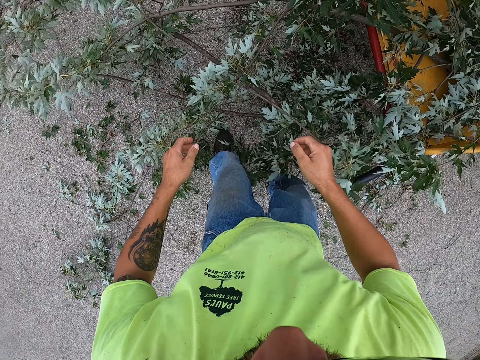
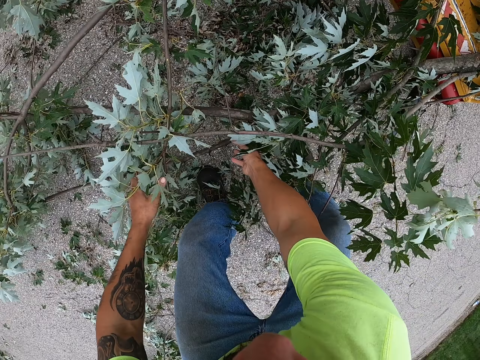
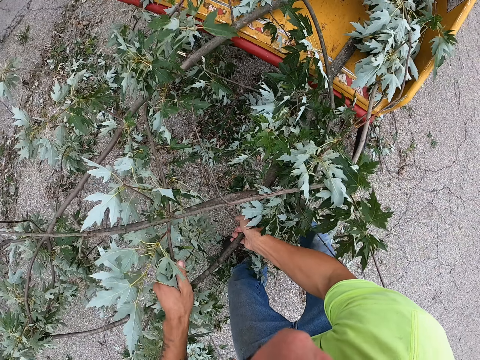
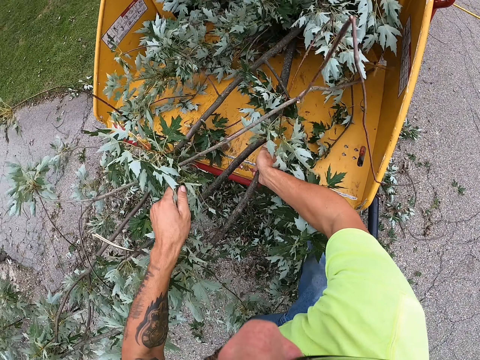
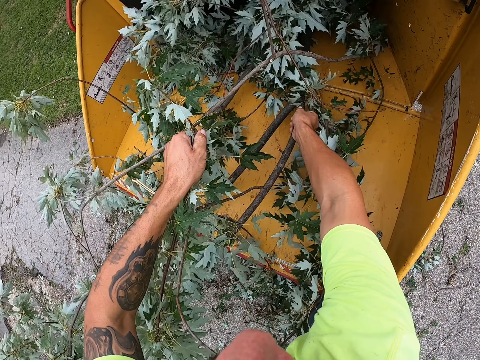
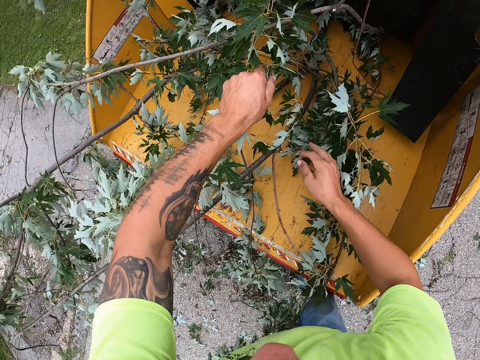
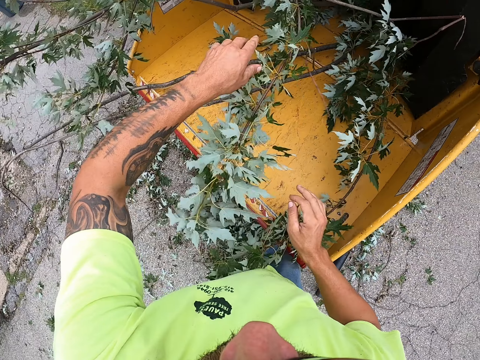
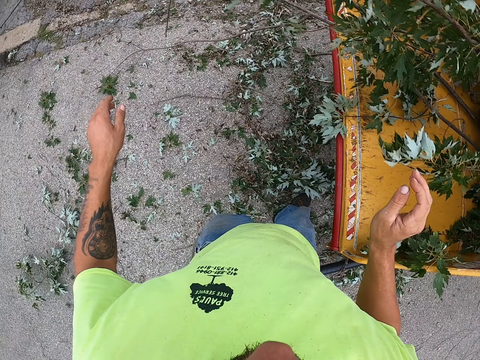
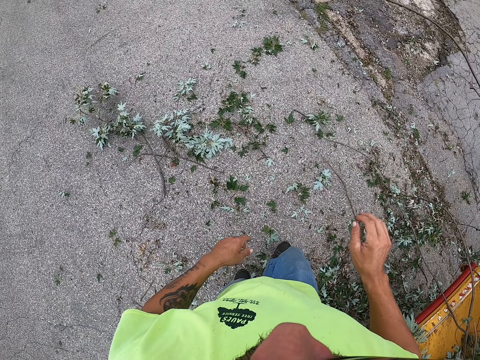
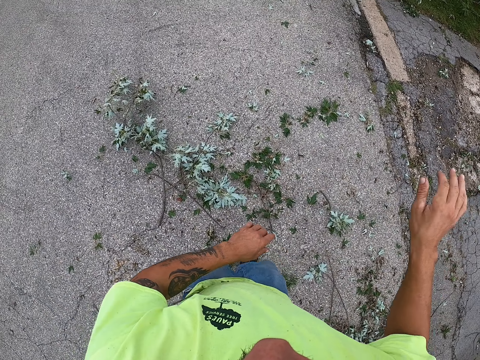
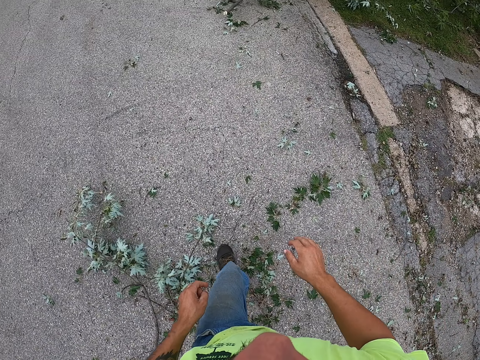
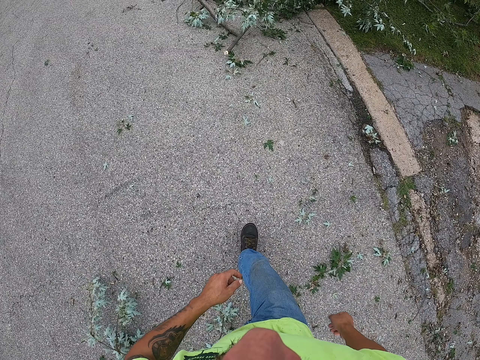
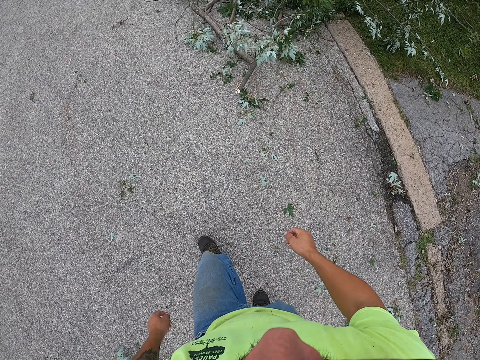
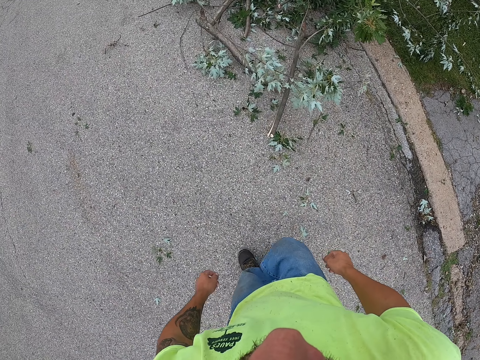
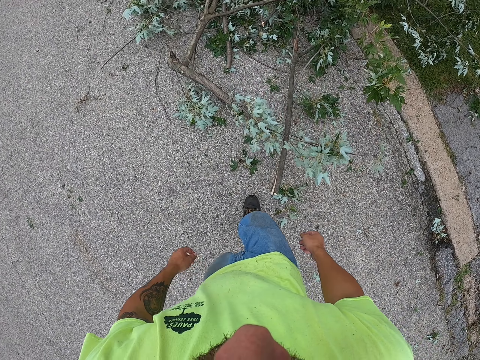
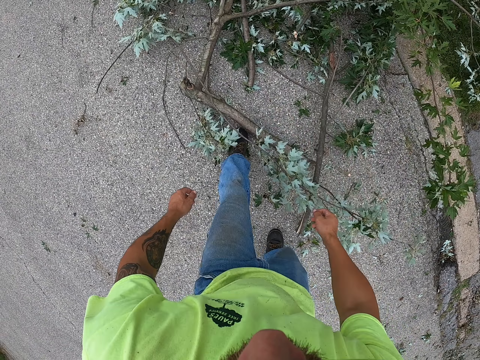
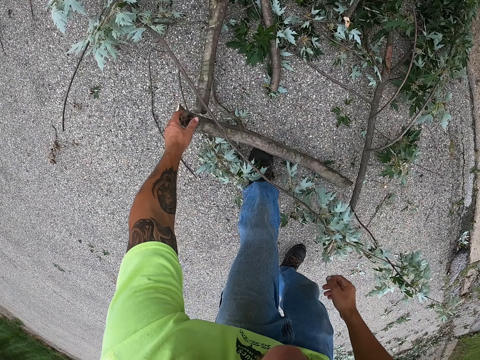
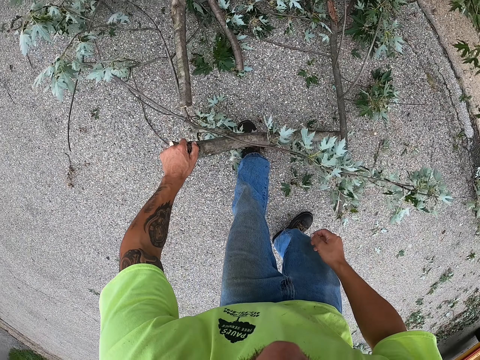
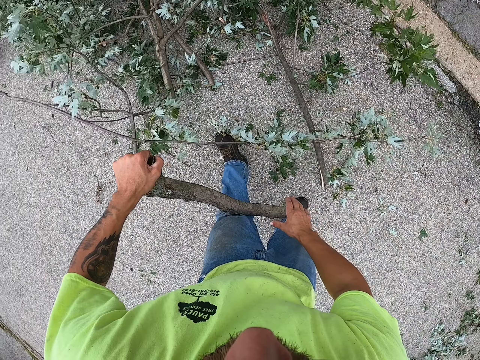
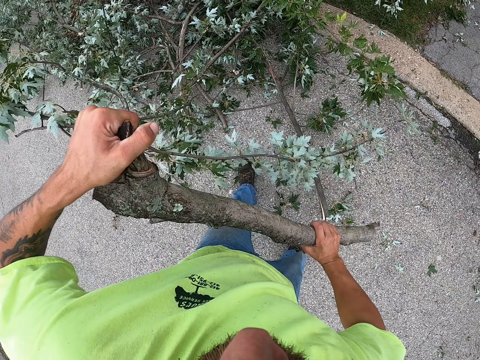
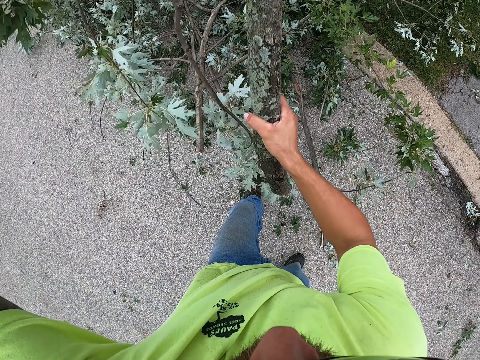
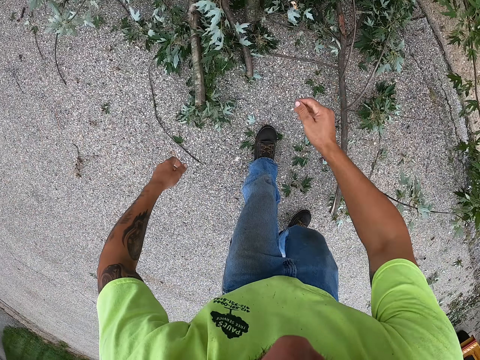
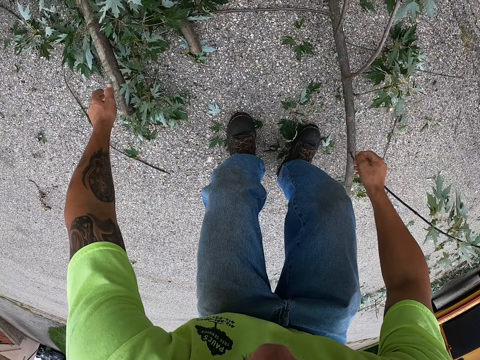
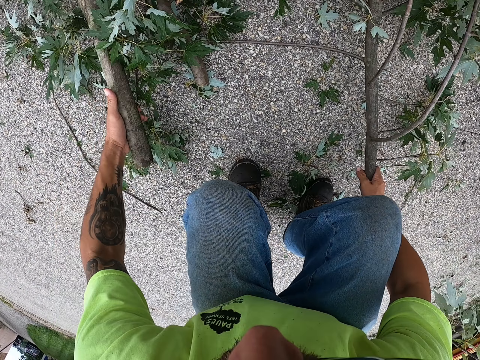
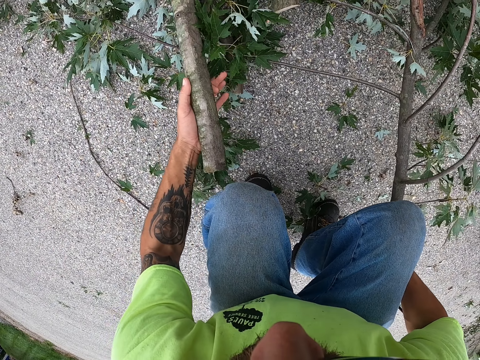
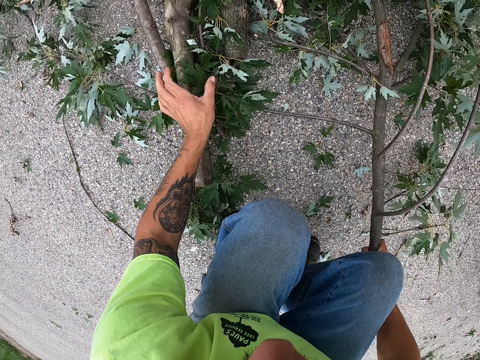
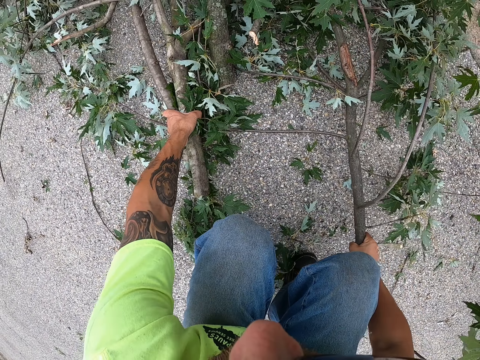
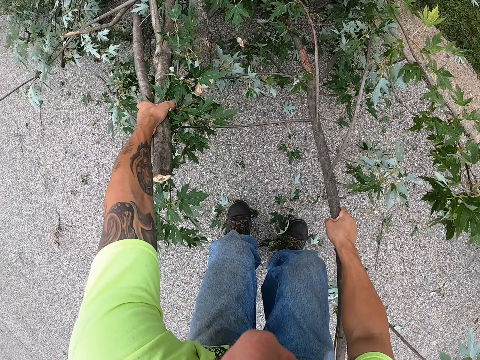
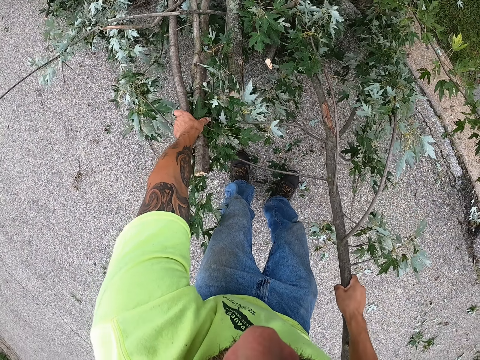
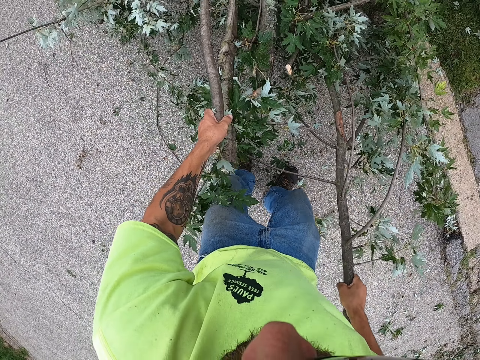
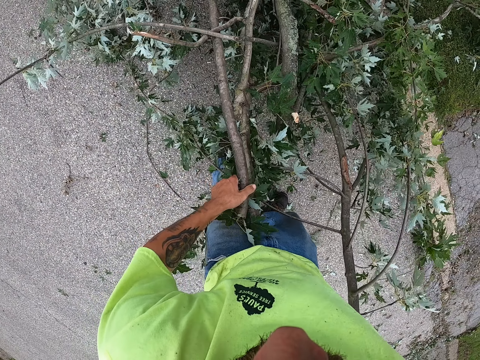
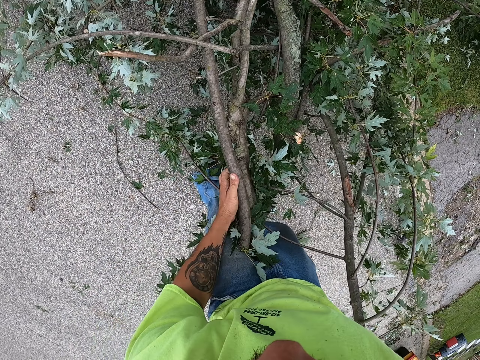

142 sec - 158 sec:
The camera wearer picks a branch on the ground with both hands. He puts the branch into the tree shredder with both hands. He pushes the tree branches on the Vermeer stump grinder. He turns back and walks forward. He picks a branch on the ground with his left hand. He holds the branch with both hands. He throws the stick on the branches. He picks two branches on the ground with both hands. He drags the two branches on the ground with both hands.

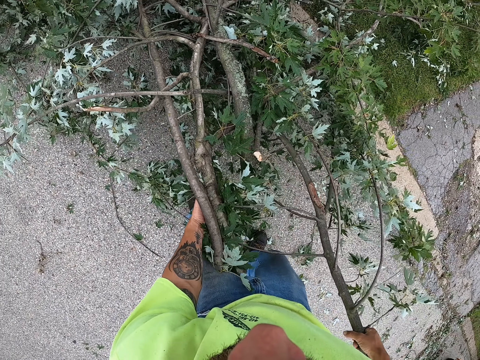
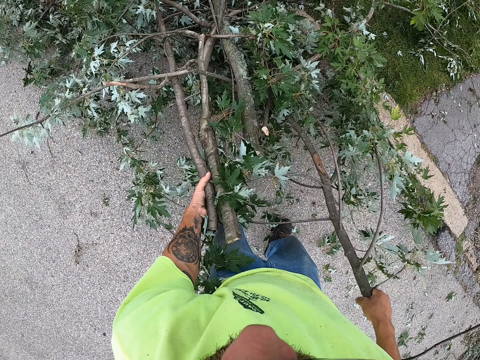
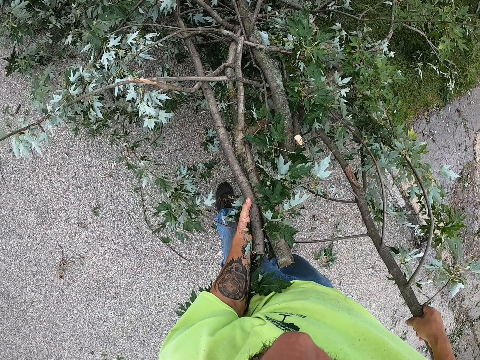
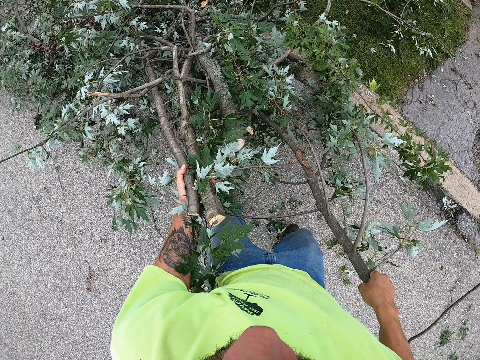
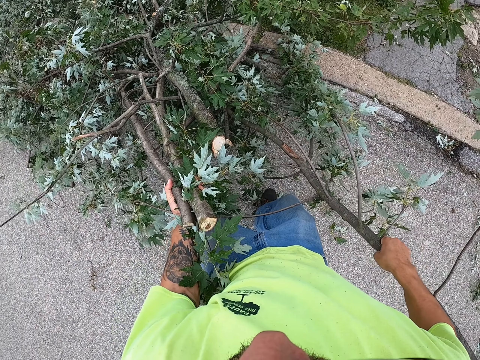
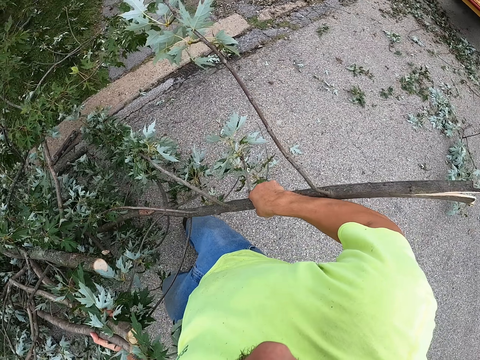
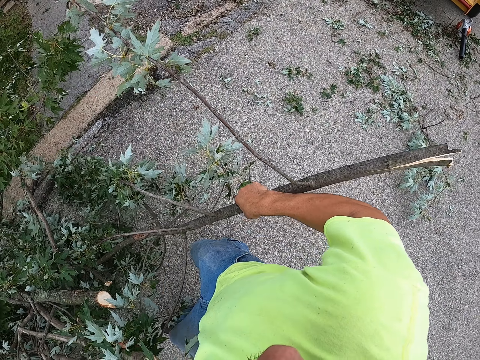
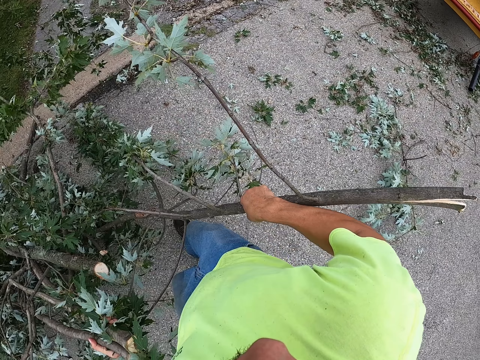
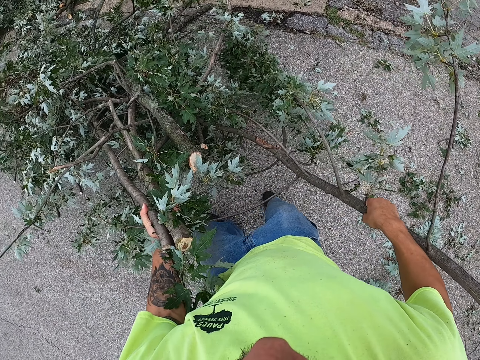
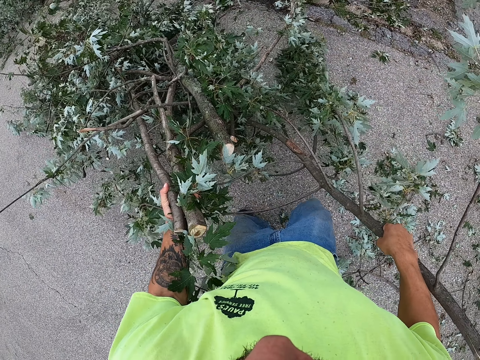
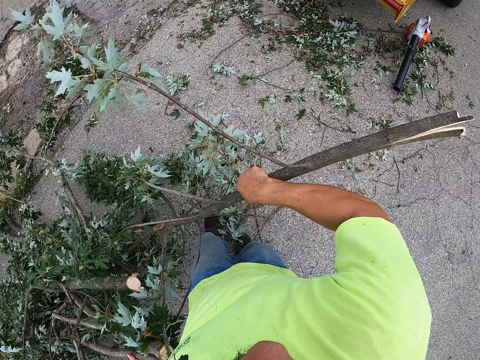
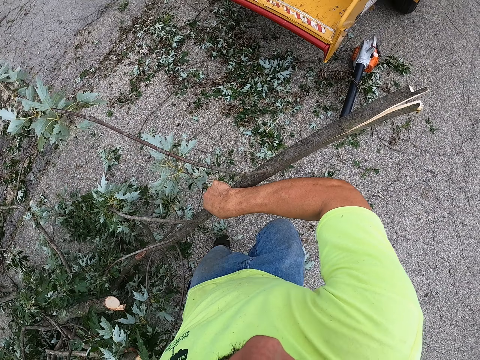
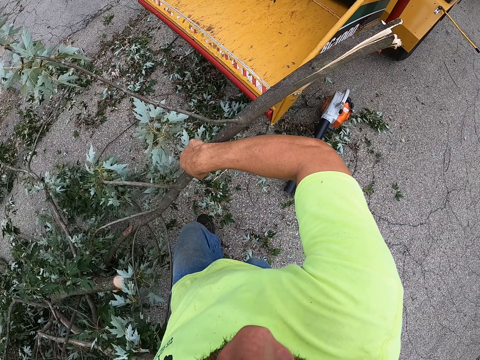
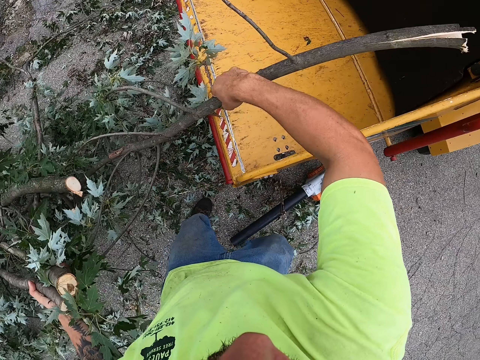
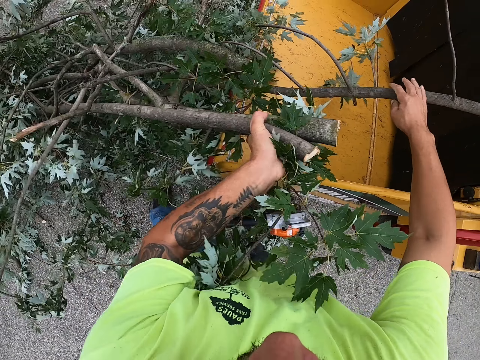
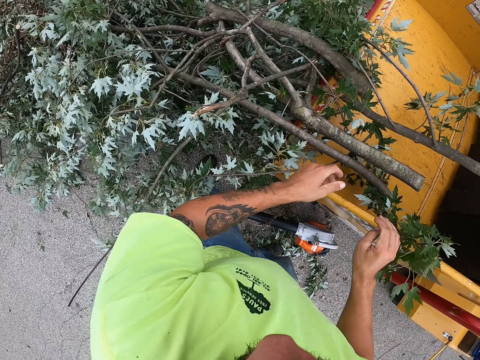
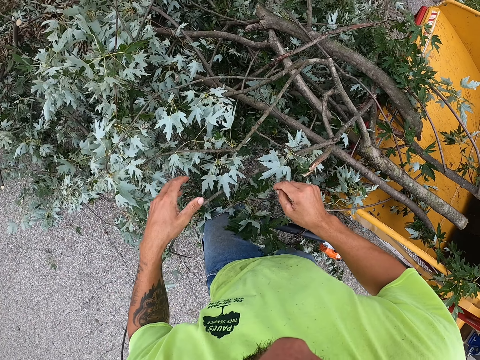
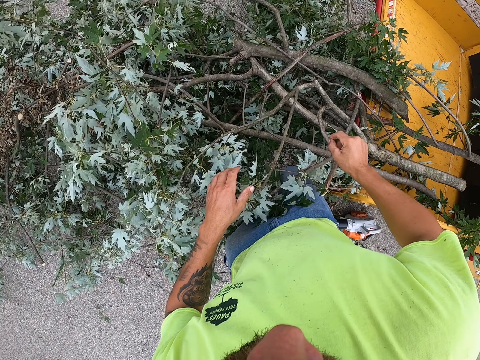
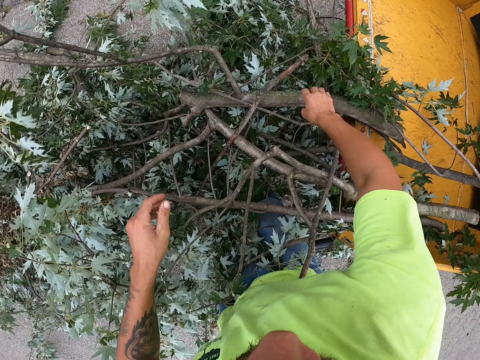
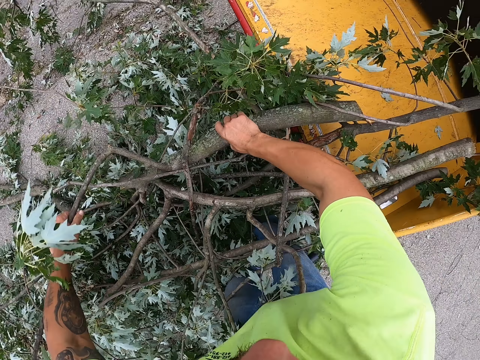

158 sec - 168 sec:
The camera wearer walks backwards, turns back, and walks forward. They place the two branches on the tree shredder, the Vermeer stump grinder, with both hands. They pick a branch on the tree shredder with both hands.
